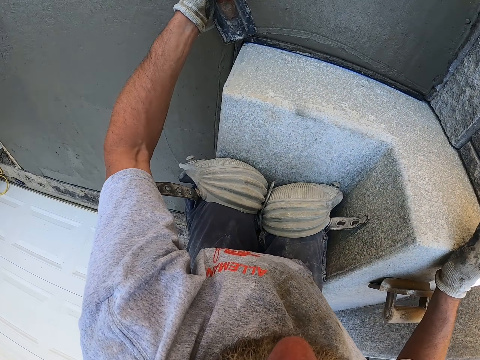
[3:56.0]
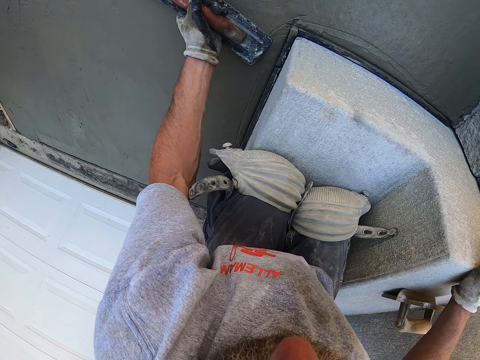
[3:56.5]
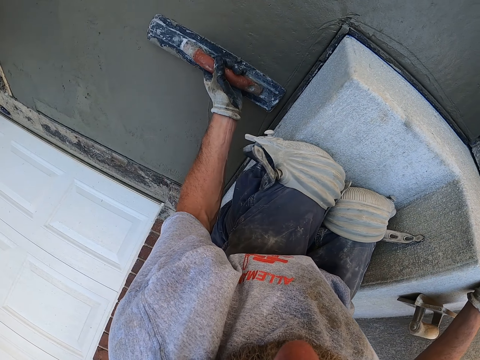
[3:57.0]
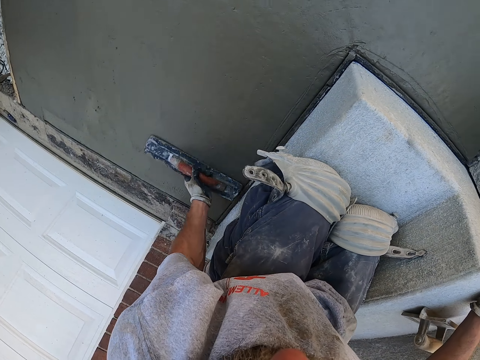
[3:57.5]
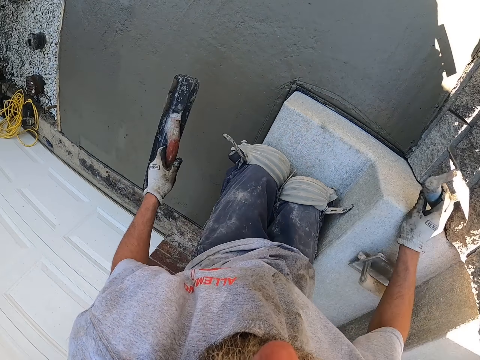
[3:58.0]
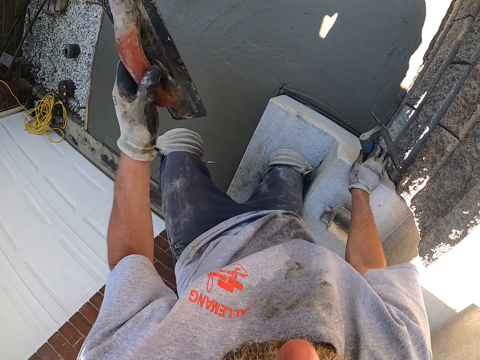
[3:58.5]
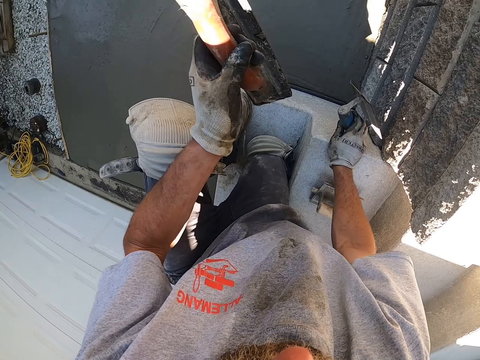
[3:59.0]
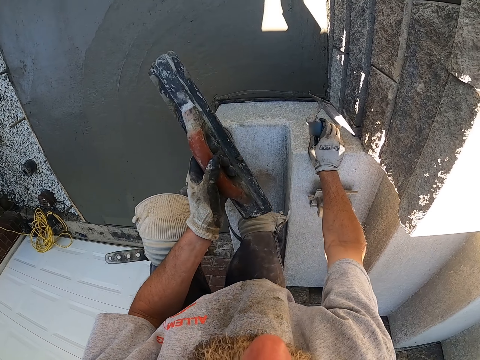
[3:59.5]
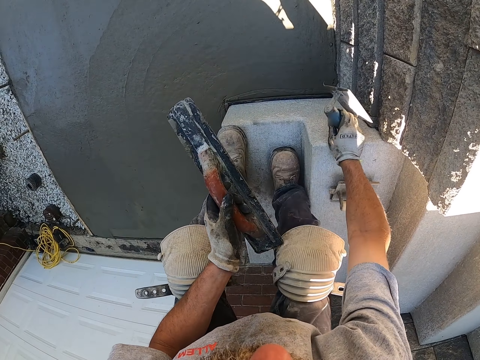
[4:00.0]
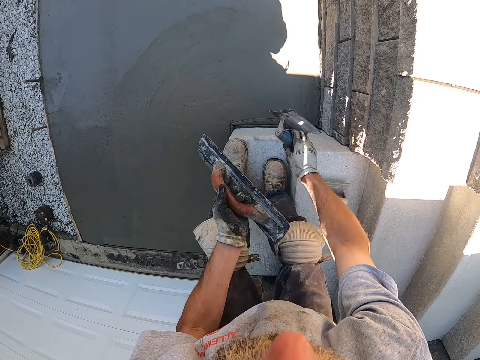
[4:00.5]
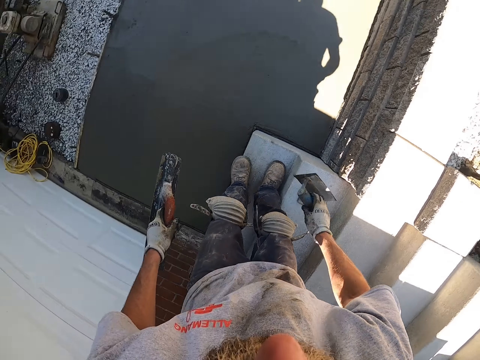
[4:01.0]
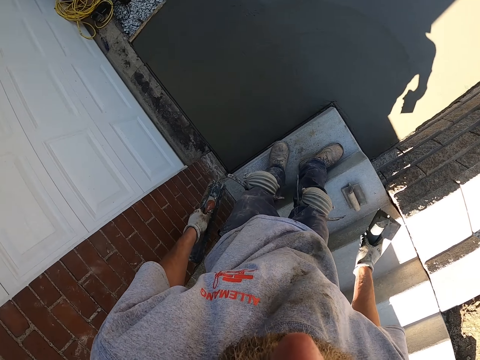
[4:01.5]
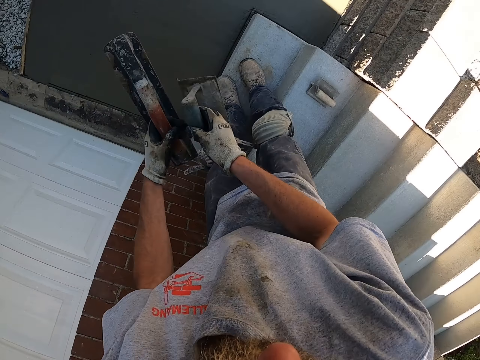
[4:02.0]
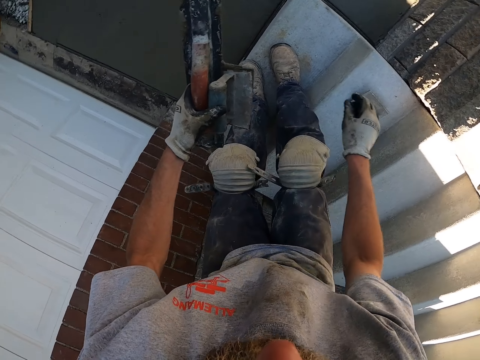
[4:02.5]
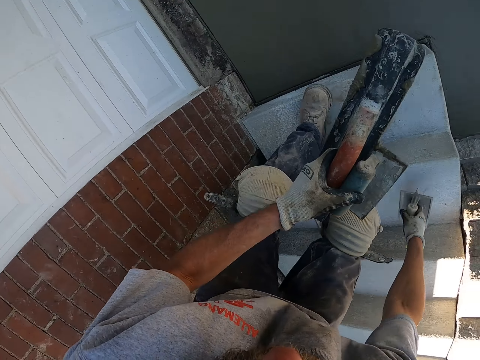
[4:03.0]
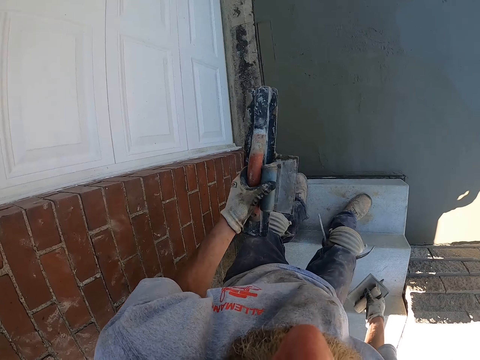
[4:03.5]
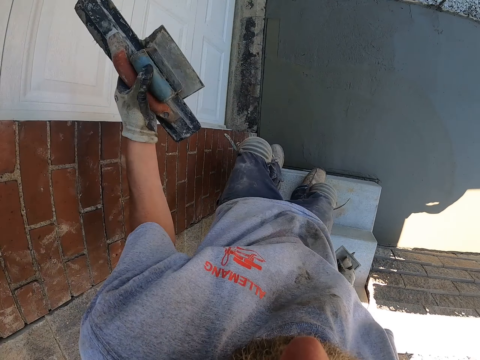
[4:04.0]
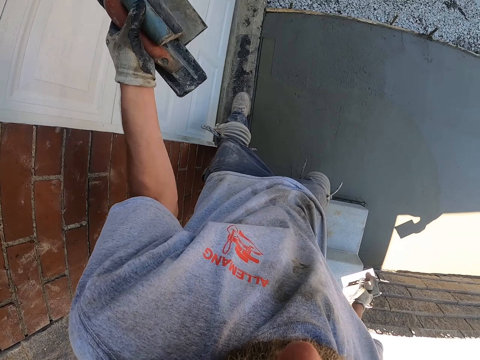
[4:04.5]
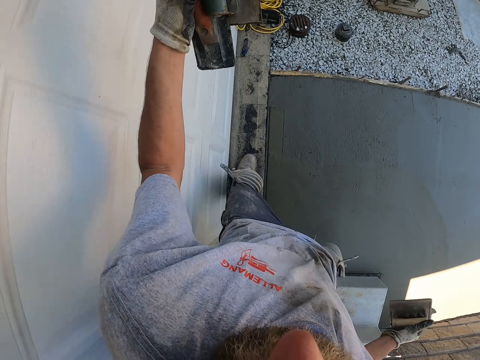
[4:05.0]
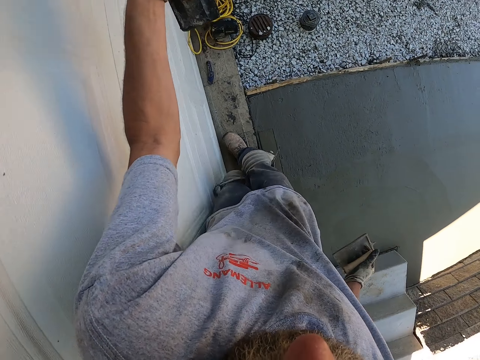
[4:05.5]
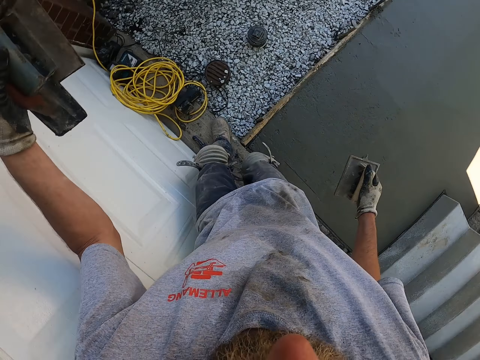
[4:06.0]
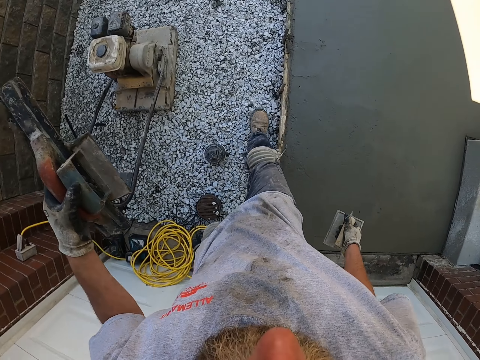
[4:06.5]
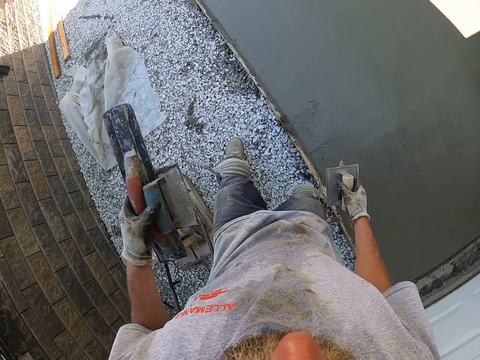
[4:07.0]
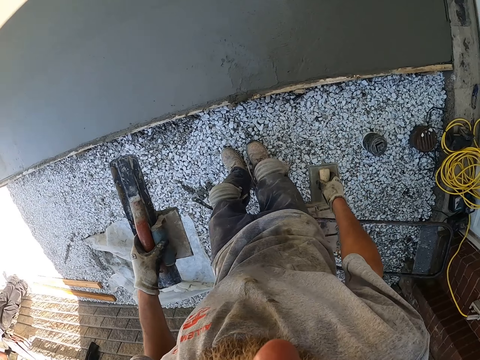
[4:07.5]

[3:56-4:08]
The camera wearer removes the float from the floor with the left hand. They stand up from the stairs. They look around. They pass the floor marker metal float in the right hand to the left hand. They pick a floor marker metal float on the stairs with the right hand. They stand. They walk.

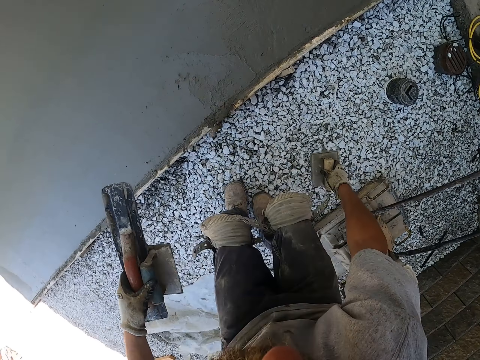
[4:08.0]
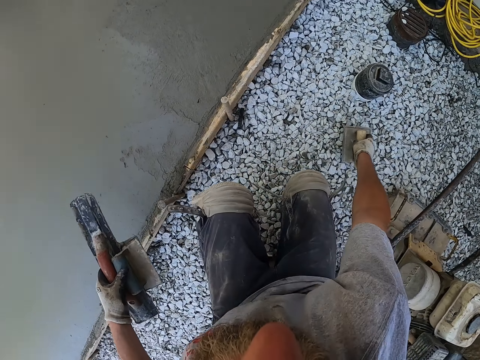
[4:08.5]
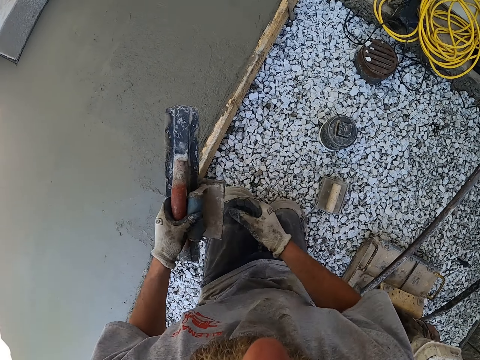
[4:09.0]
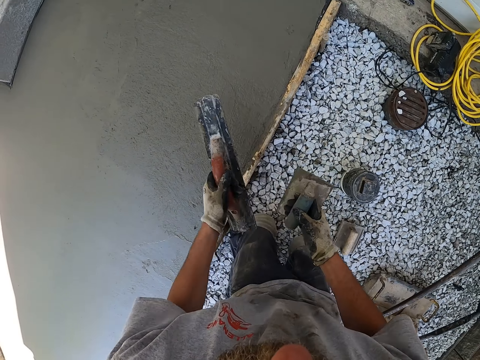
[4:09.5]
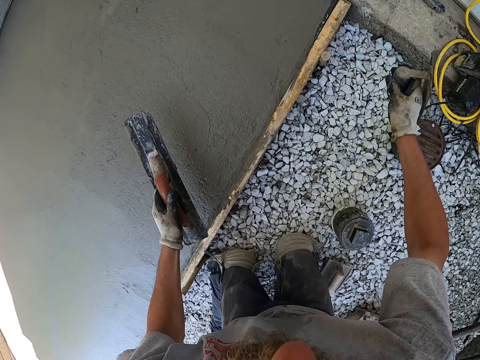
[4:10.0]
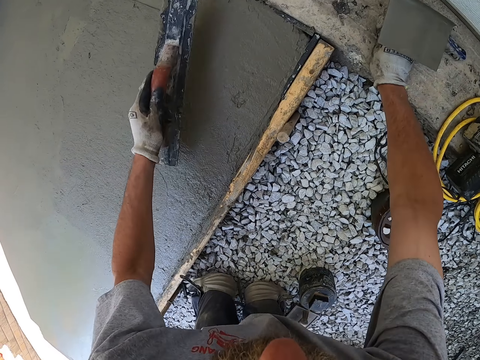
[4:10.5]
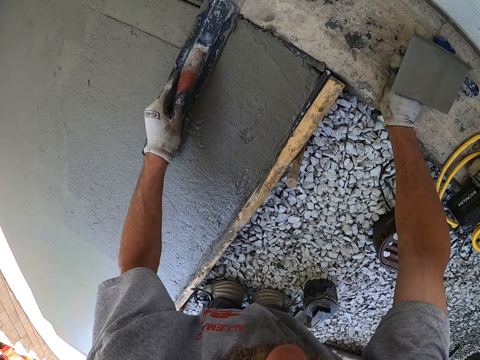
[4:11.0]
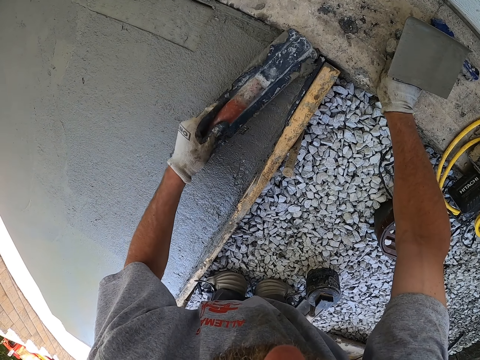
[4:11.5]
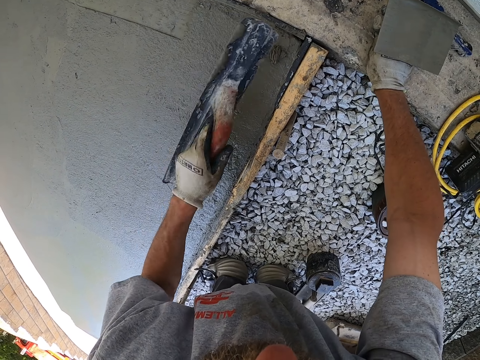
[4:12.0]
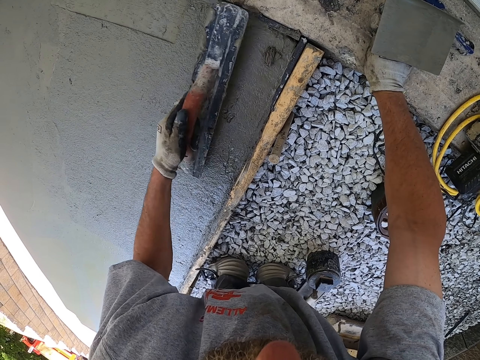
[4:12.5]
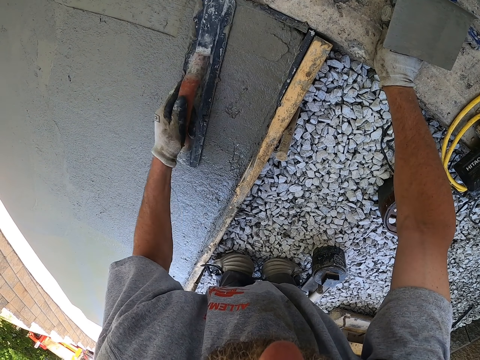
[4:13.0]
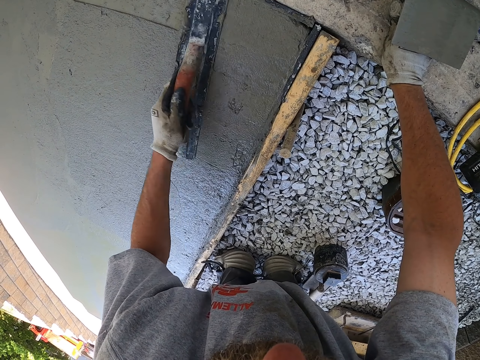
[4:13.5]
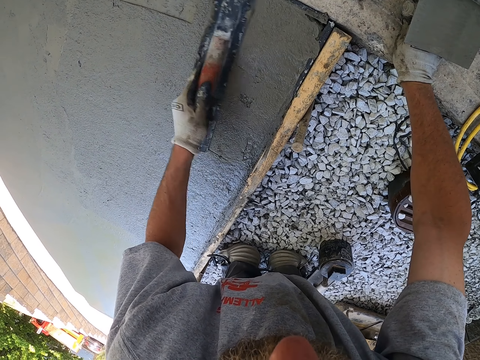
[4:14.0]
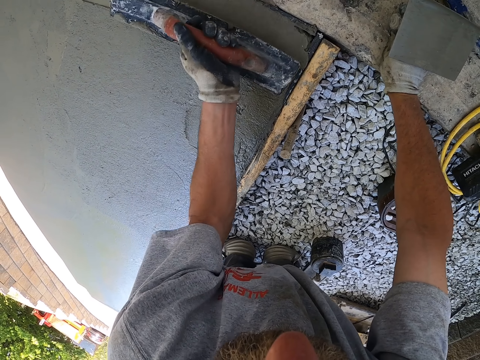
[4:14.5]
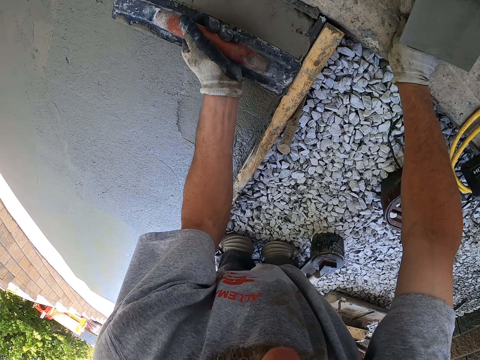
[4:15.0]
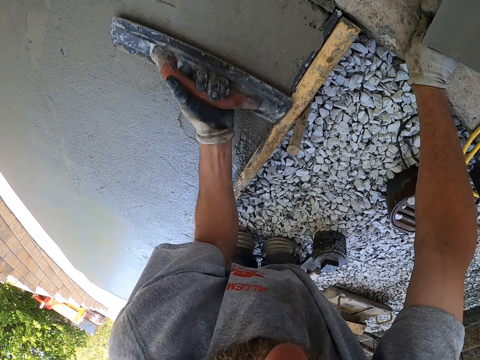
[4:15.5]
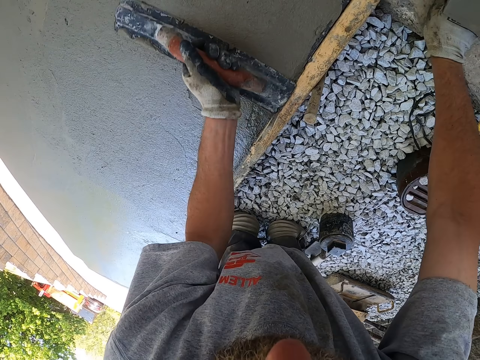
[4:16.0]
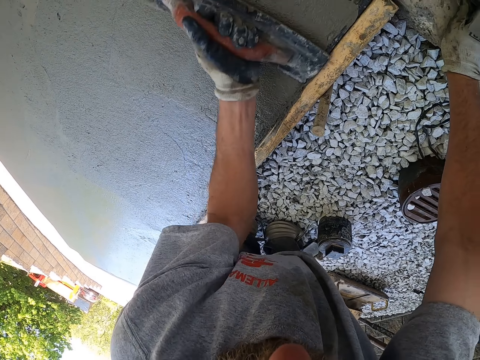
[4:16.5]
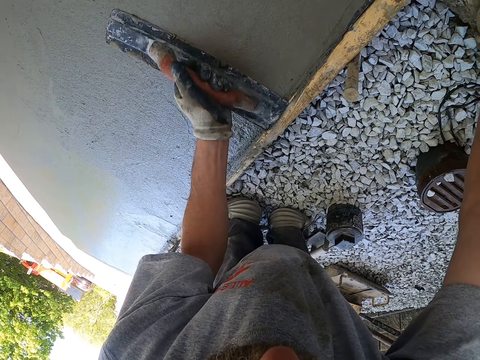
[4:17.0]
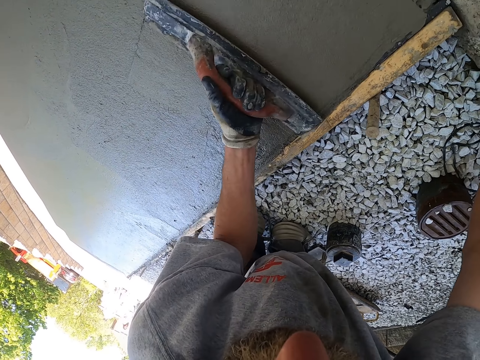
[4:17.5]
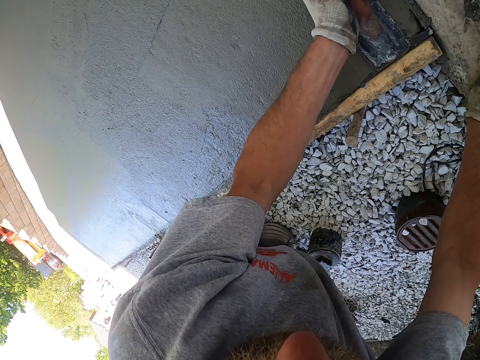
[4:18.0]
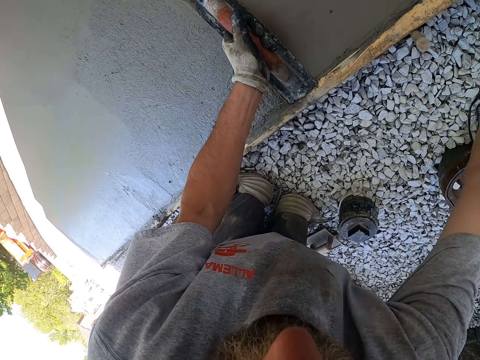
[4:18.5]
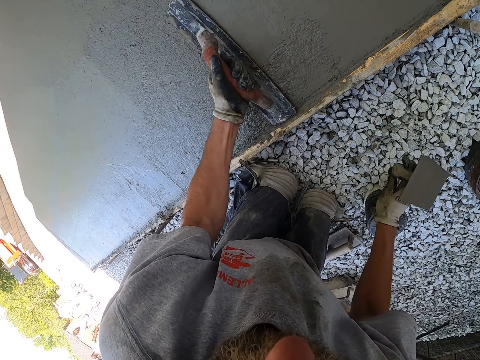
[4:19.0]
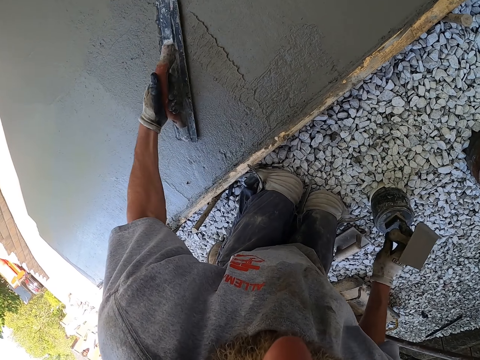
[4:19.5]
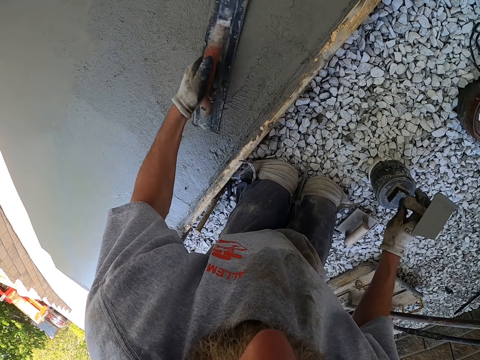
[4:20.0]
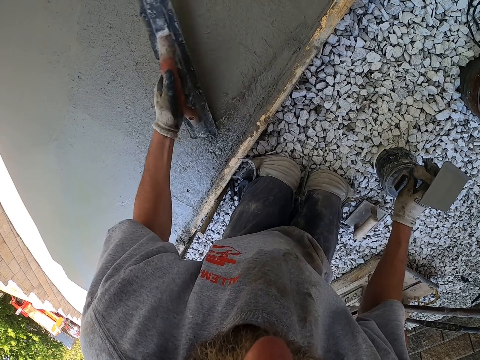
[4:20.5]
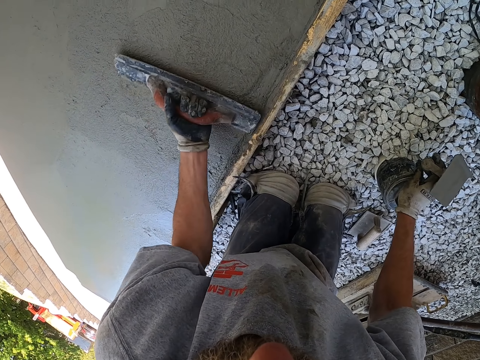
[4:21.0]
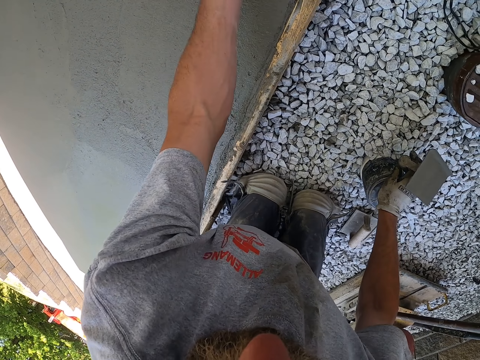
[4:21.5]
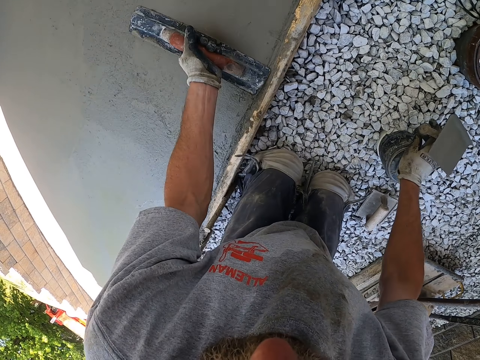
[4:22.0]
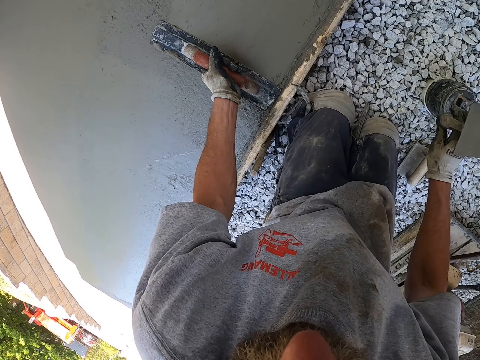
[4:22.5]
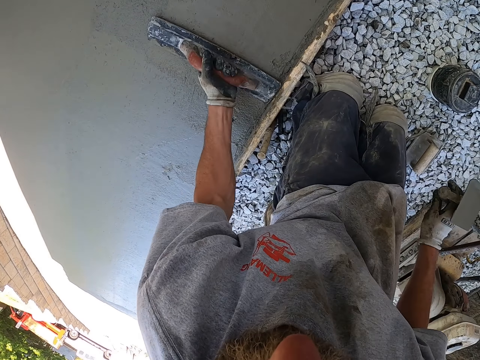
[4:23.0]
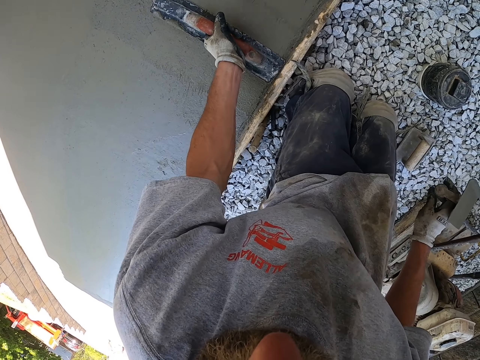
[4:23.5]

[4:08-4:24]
The camera wearer squats on a pebble floor. They put a floor marker metal float on the pebble floor. They kneel on the pebble floor. They pick the floor marker metal float in the left hand with the right hand. They overlay the mortar on the floor with a metal float. They remove cement from the ground.
